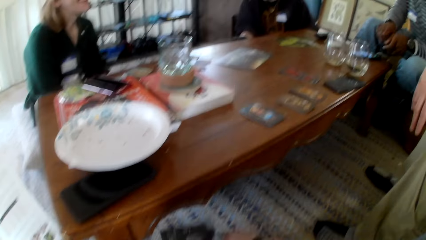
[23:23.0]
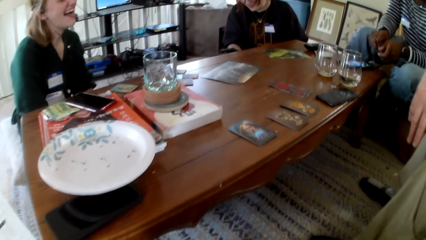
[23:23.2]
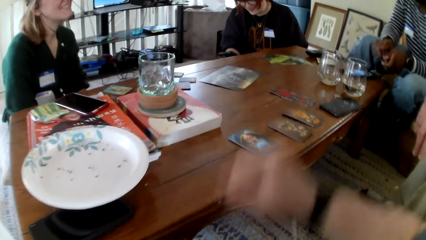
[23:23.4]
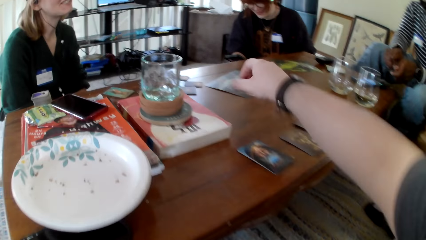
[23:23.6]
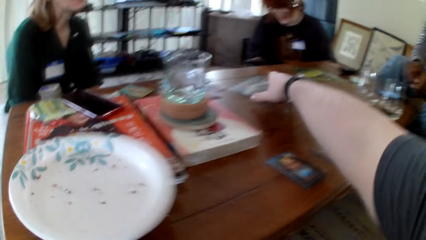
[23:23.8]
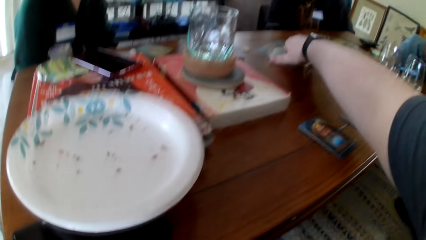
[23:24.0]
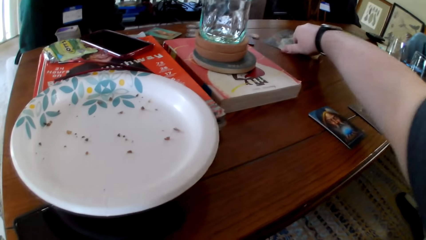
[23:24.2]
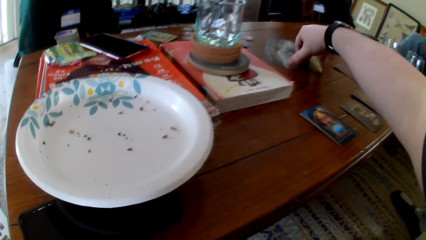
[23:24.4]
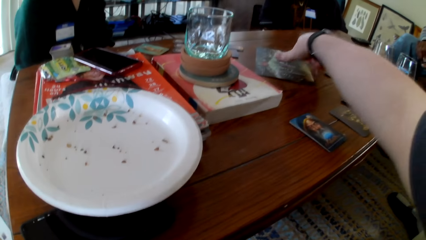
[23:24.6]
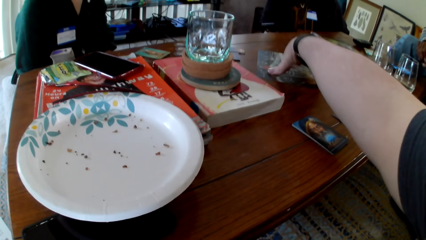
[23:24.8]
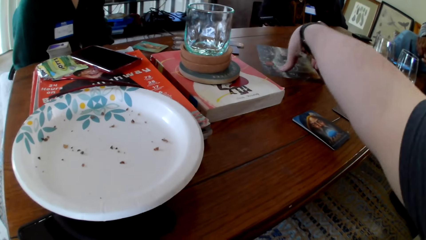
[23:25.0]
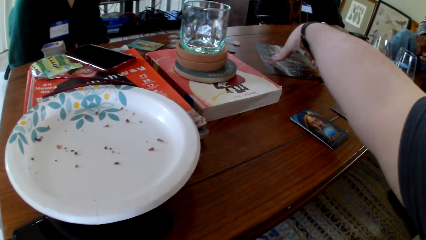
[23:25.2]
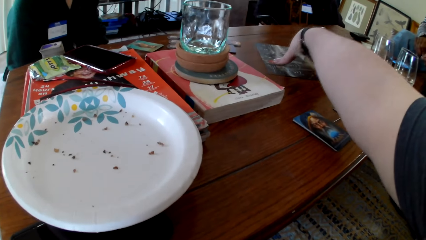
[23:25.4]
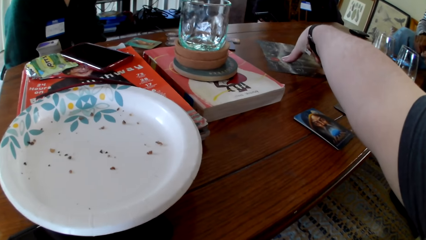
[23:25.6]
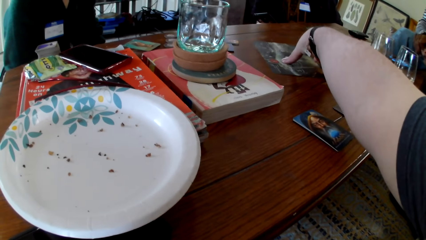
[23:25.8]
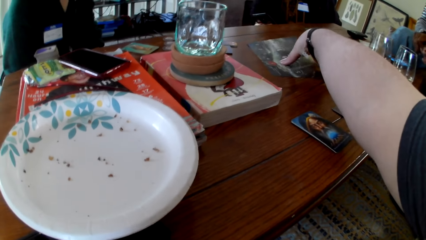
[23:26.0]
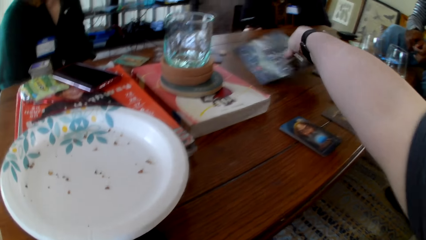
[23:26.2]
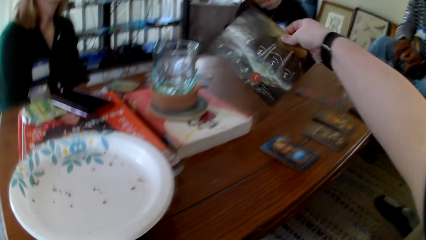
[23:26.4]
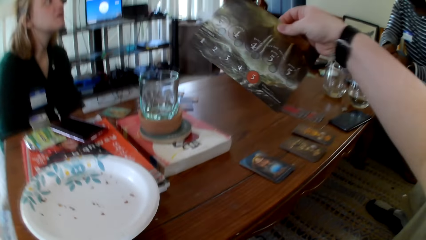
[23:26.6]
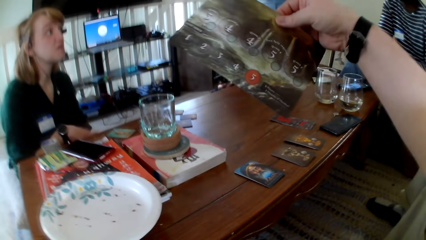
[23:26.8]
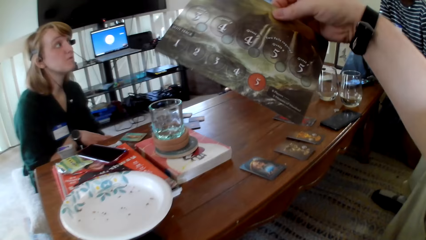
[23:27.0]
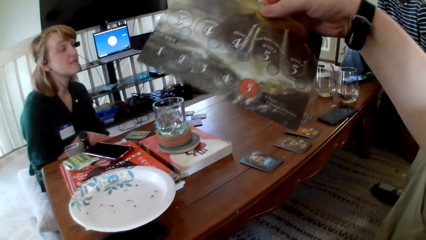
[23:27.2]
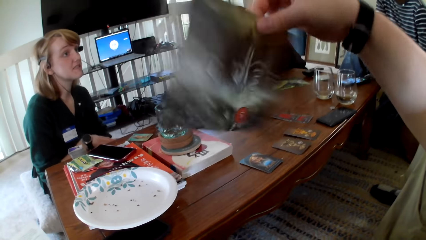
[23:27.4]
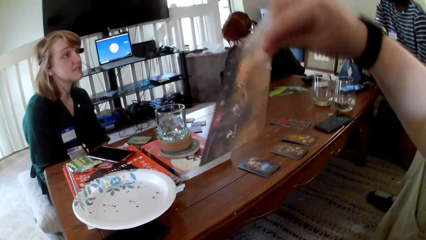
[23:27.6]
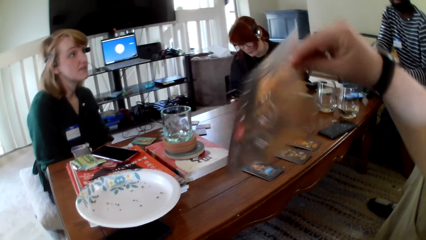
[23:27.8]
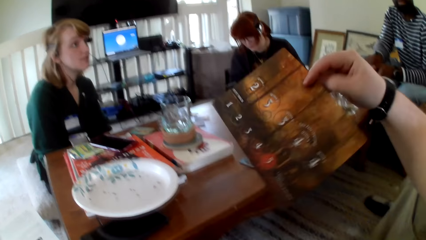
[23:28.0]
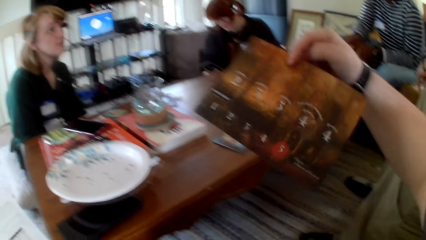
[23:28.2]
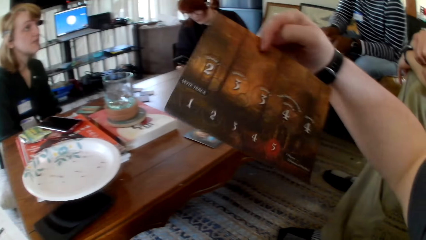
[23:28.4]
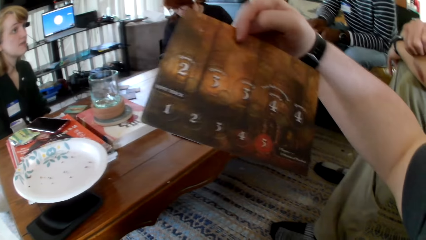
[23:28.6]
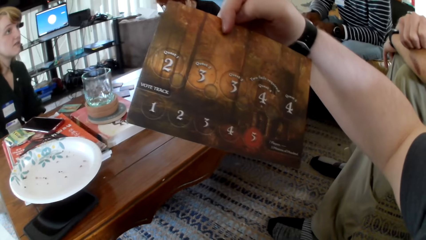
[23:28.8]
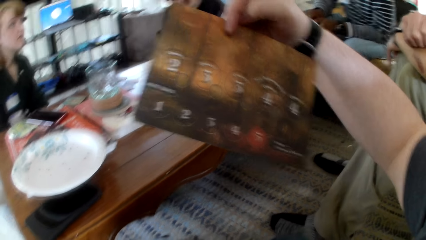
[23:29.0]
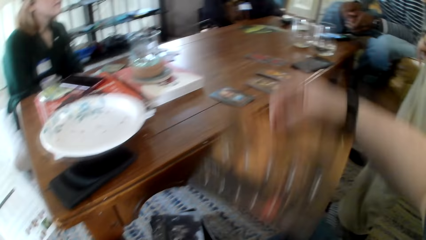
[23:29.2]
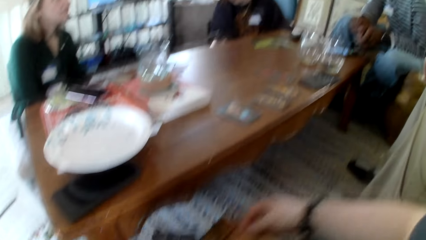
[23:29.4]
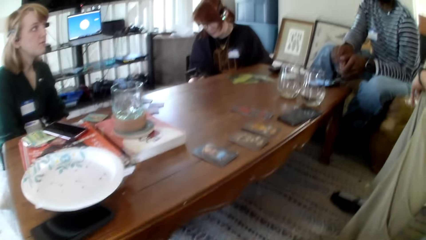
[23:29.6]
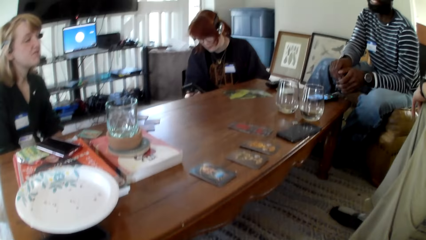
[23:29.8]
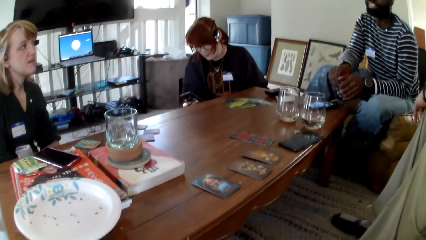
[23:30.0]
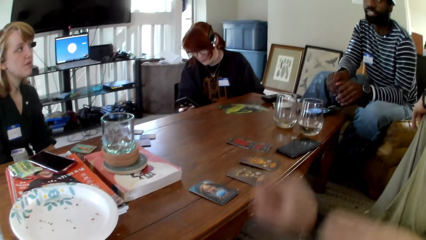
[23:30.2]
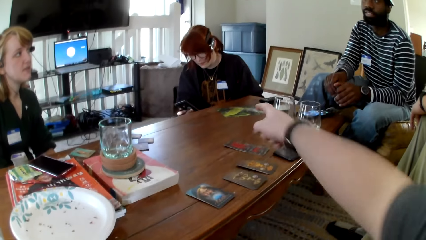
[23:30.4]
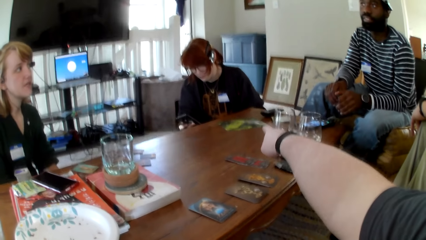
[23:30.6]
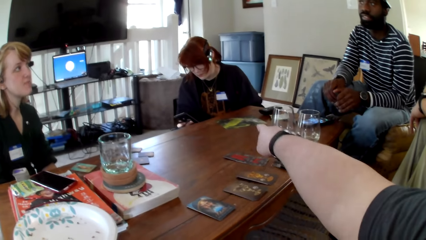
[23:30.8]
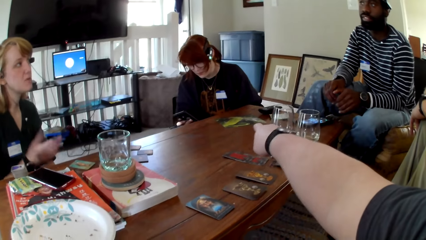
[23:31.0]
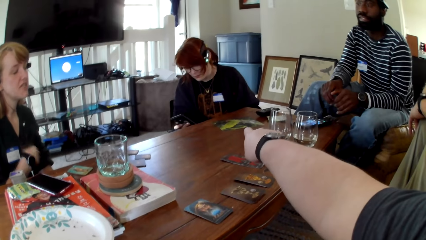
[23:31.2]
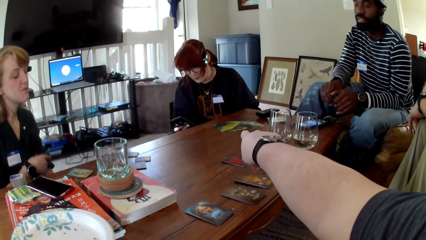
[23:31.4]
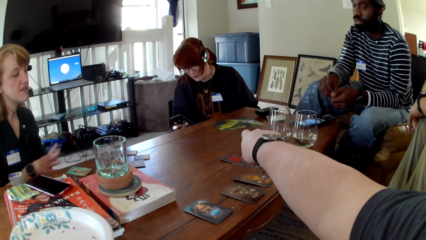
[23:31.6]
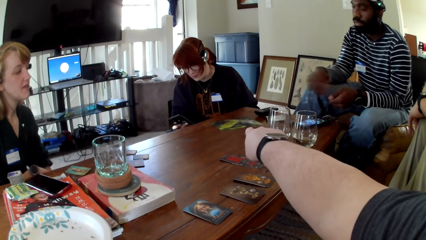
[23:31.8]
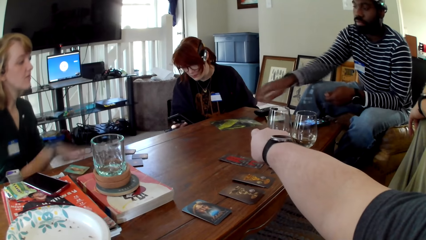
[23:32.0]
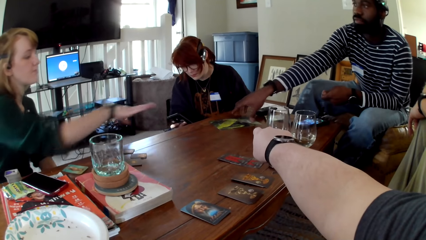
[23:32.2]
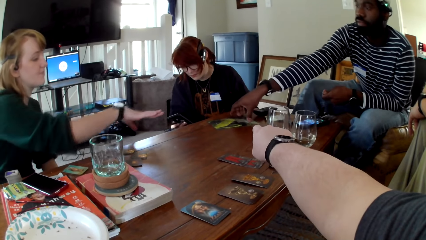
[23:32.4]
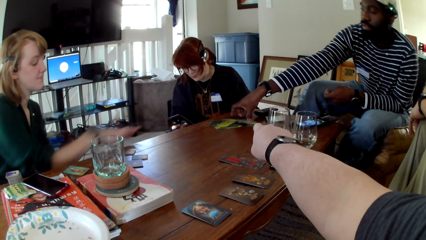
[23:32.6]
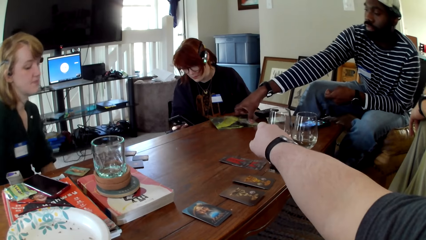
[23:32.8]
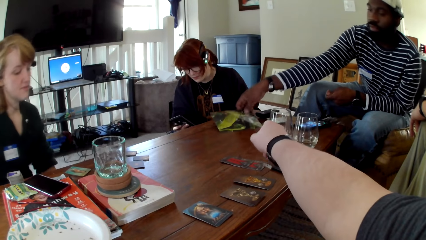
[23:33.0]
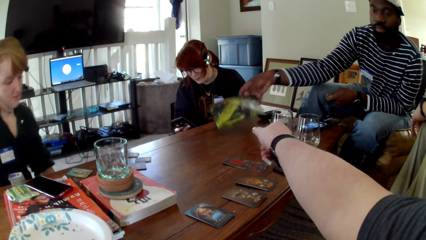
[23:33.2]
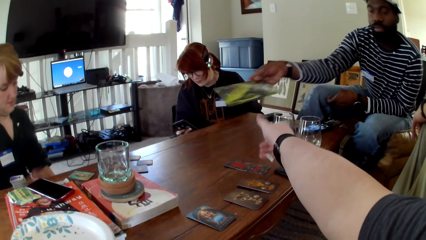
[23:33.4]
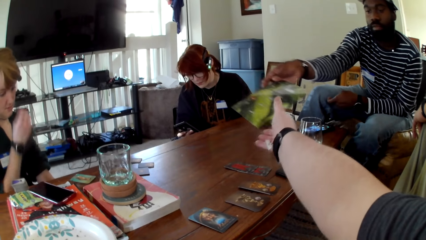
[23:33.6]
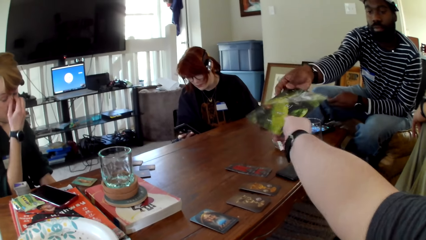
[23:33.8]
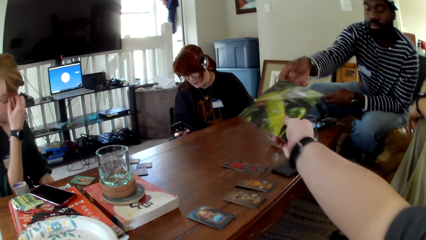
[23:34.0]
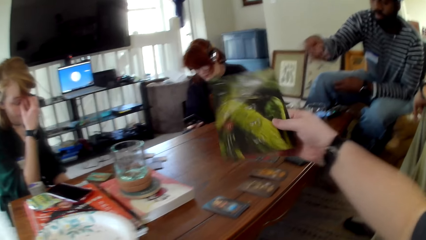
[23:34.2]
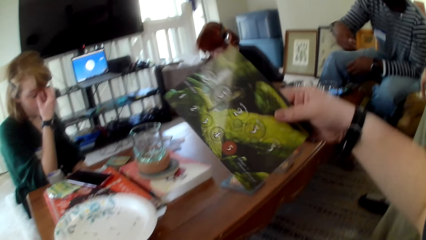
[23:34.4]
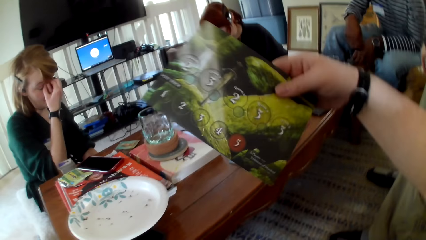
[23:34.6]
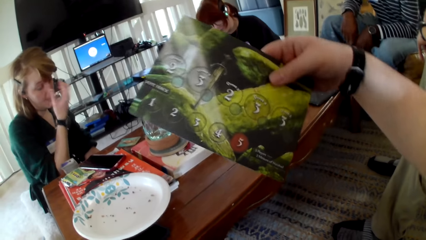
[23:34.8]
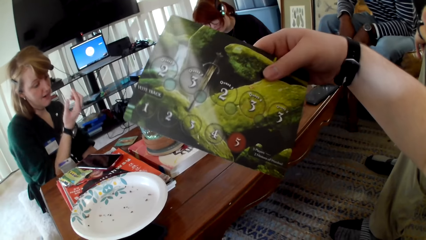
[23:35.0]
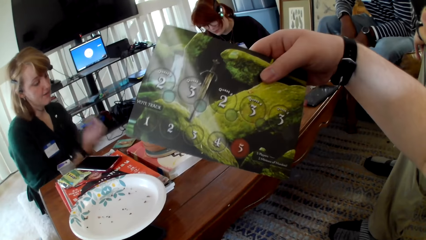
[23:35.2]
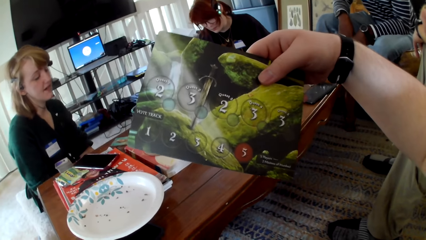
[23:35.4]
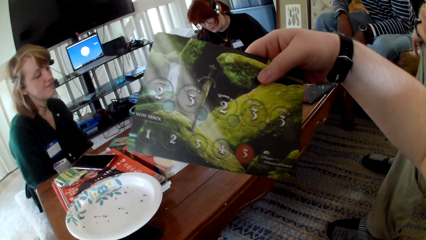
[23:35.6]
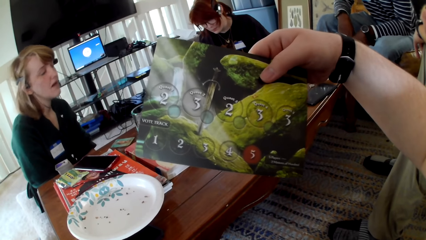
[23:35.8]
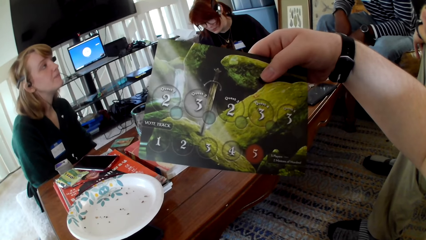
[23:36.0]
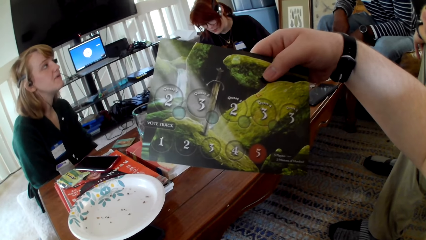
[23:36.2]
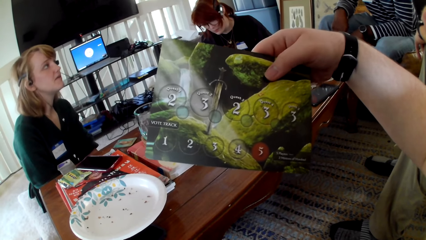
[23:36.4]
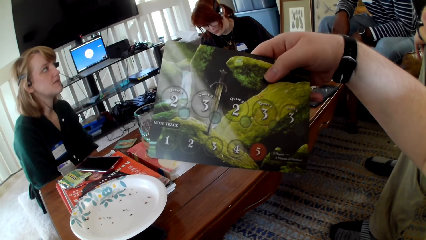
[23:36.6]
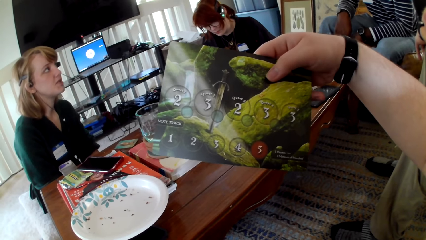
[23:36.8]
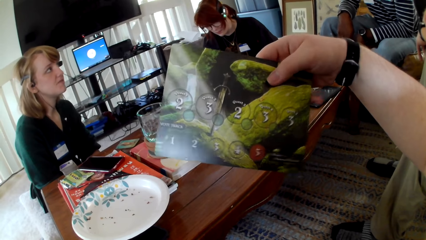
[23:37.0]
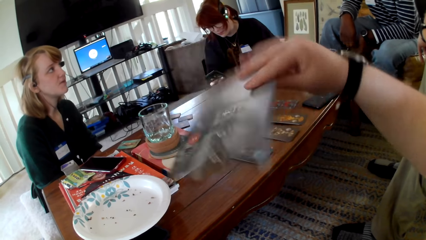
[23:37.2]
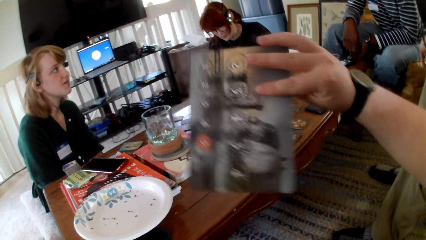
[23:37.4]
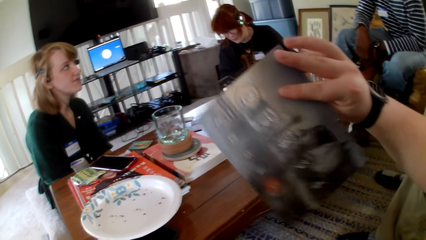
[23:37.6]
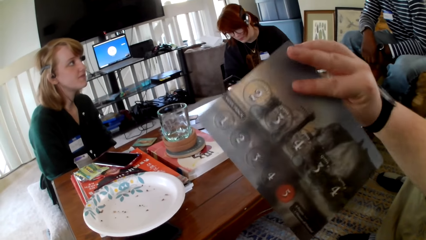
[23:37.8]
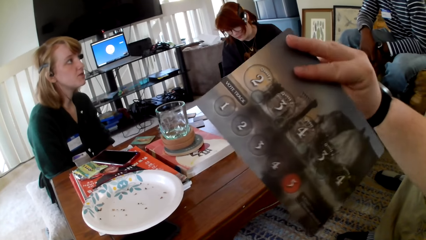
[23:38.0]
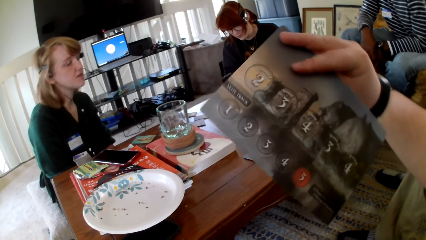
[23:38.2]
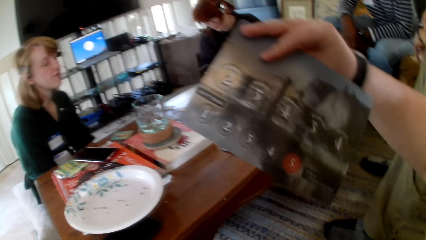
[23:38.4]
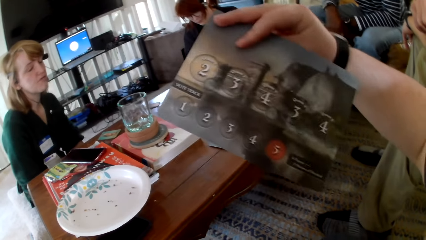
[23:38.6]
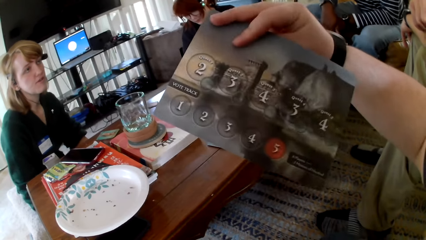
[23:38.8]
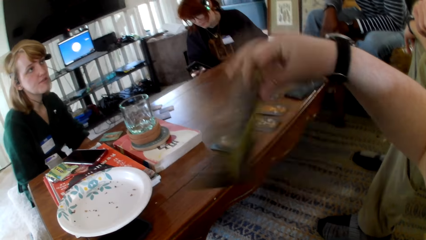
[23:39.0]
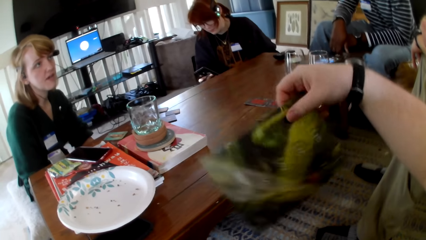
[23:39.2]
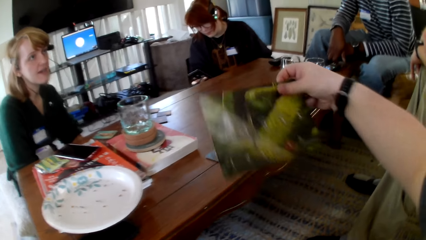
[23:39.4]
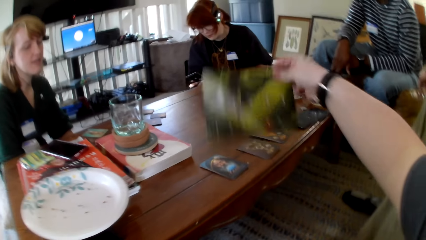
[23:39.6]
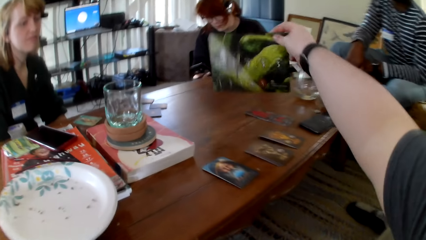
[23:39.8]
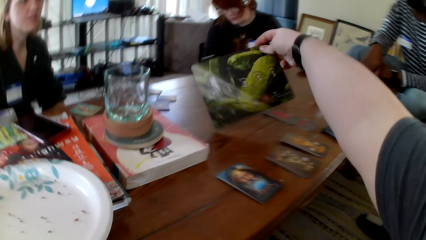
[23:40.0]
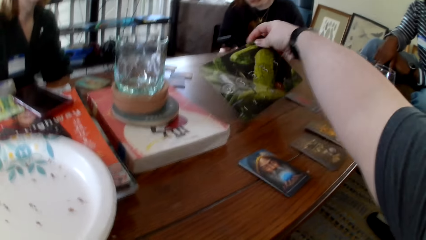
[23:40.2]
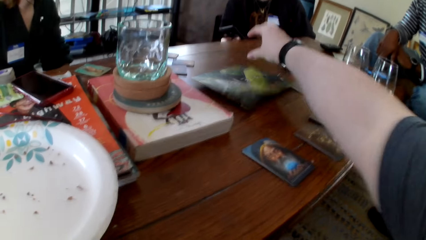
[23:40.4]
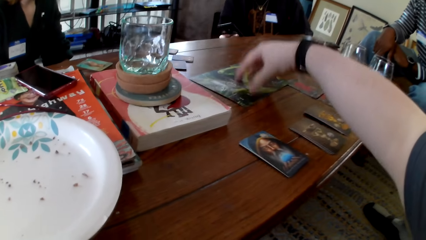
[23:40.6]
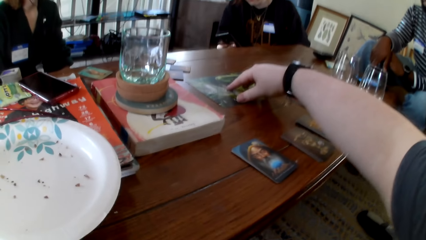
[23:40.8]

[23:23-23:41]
The camera wearer puts the picture on the carpet. He picks up the picture. He checks the picture. He raises his hand up. He flips the picture. He checks the picture. He puts the picture on the floor. He gestures his hand. A woman operates a phone. Another woman gestures her hand. A man picks up the picture. The man hands the camera wearer the picture. The camera wearer picks up the picture. He touches the cards. He checks the picture. He flips the picture. He checks the picture. He flips the picture. He puts the picture on the table.
